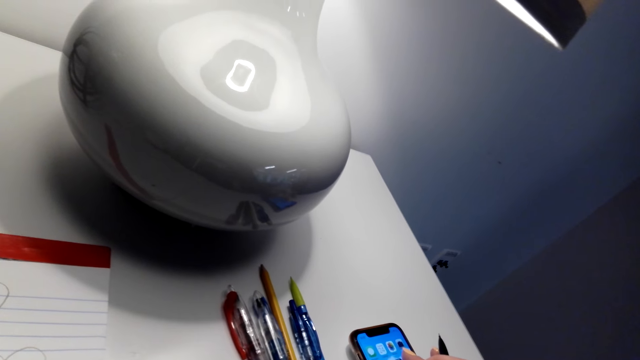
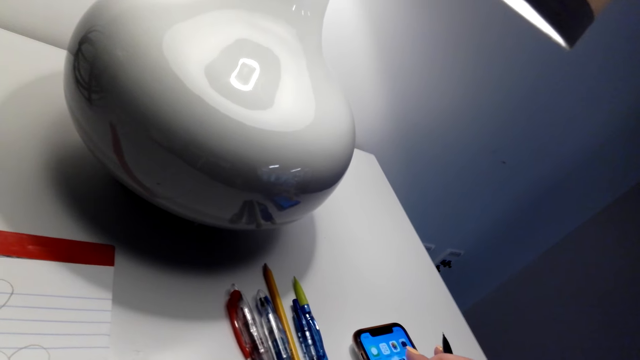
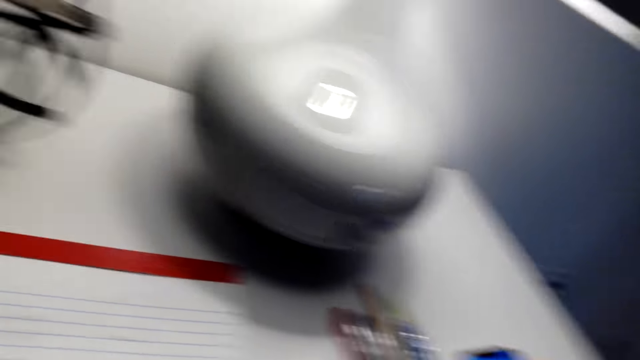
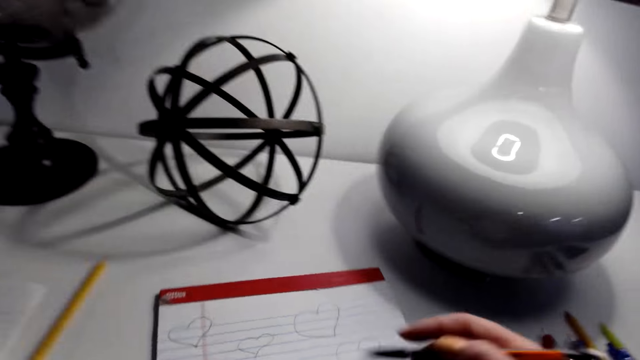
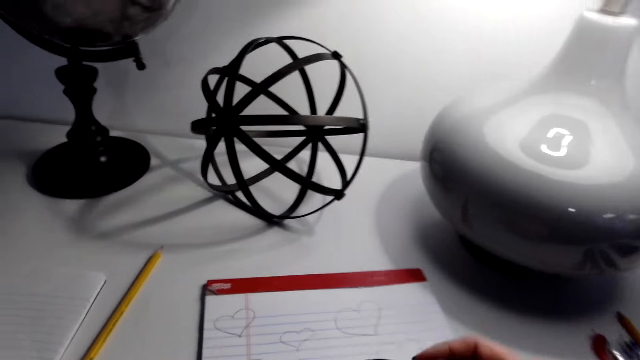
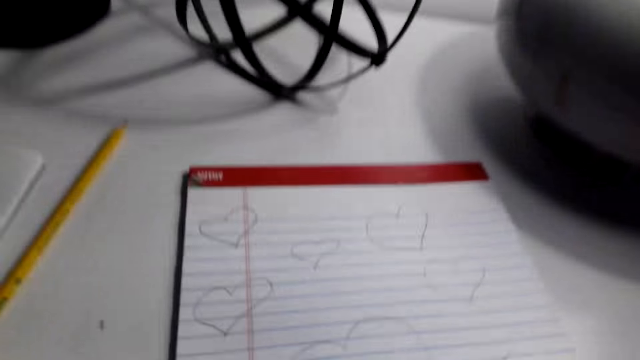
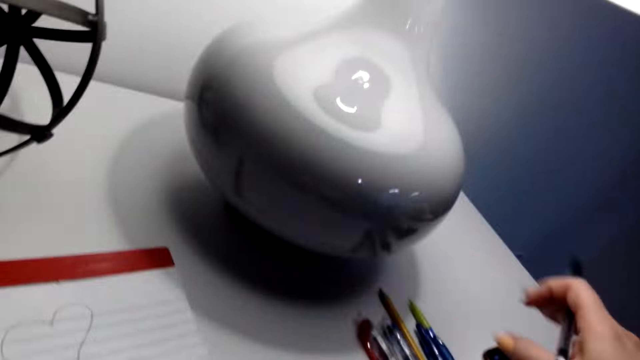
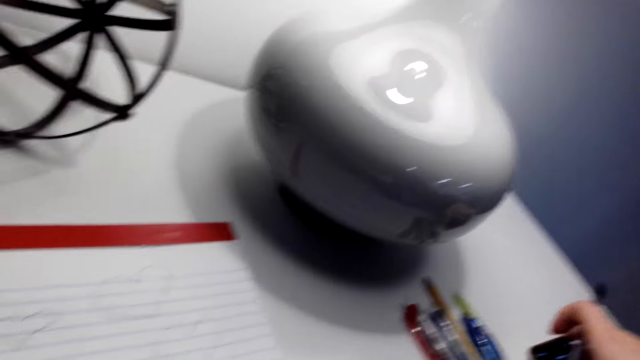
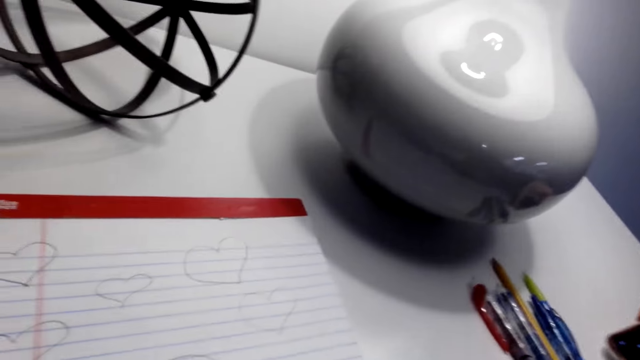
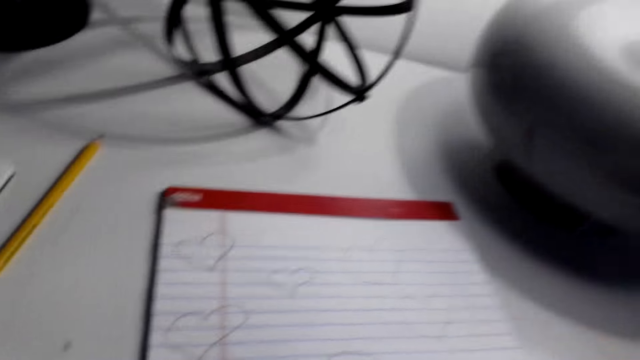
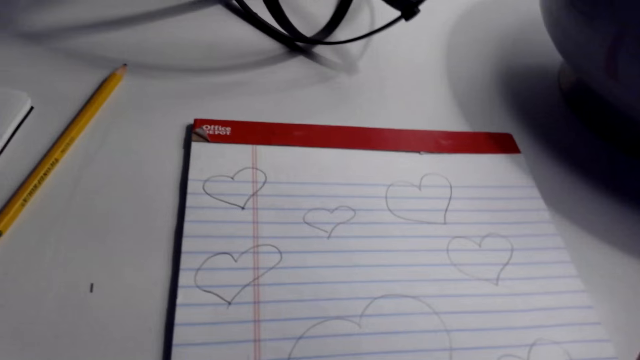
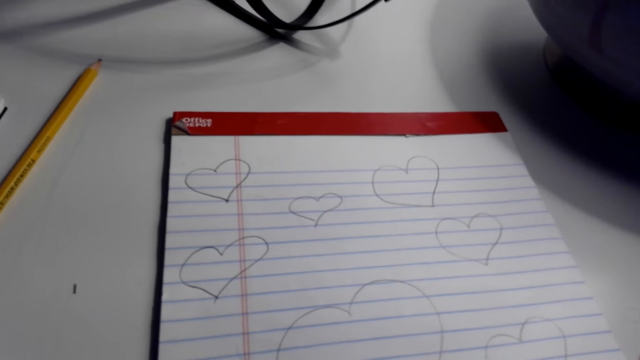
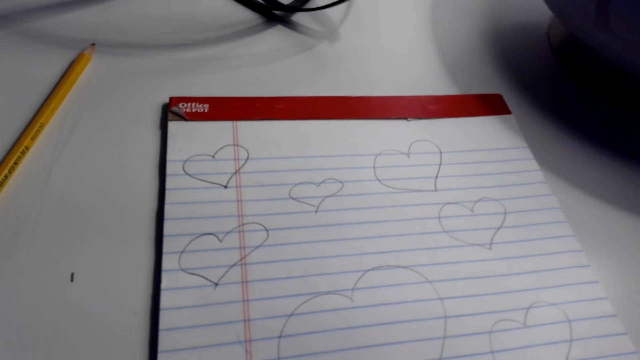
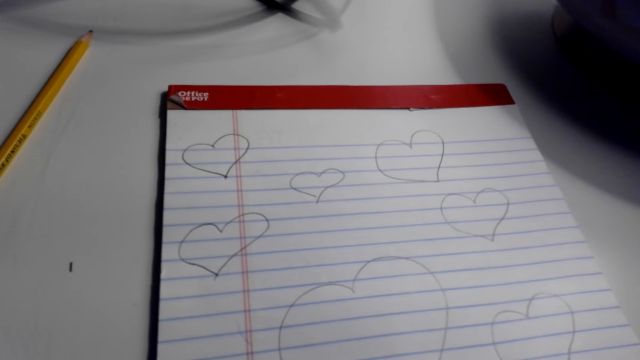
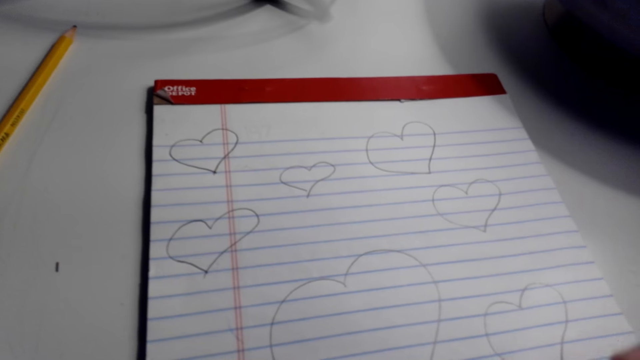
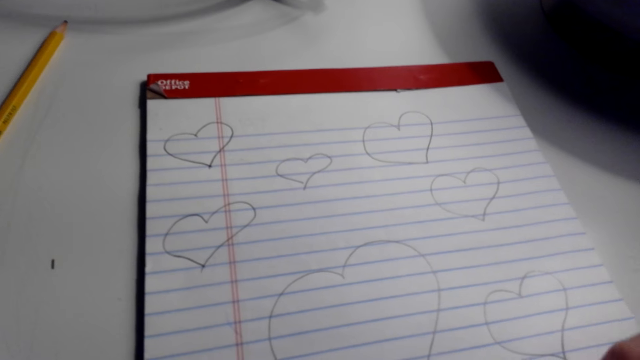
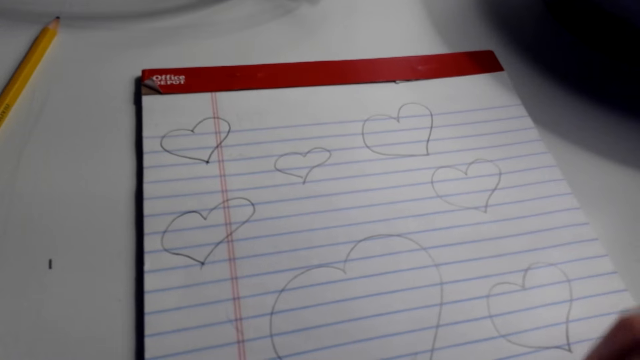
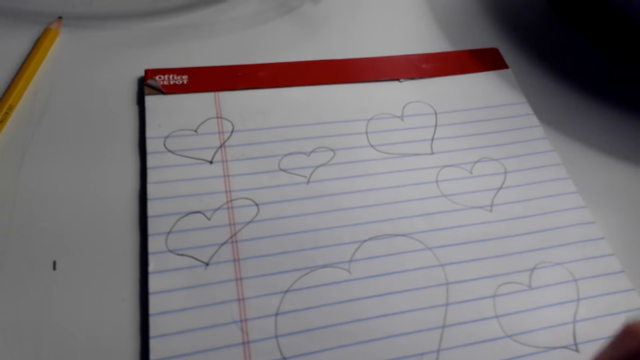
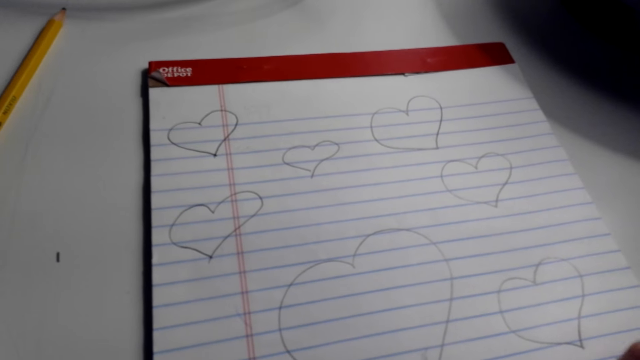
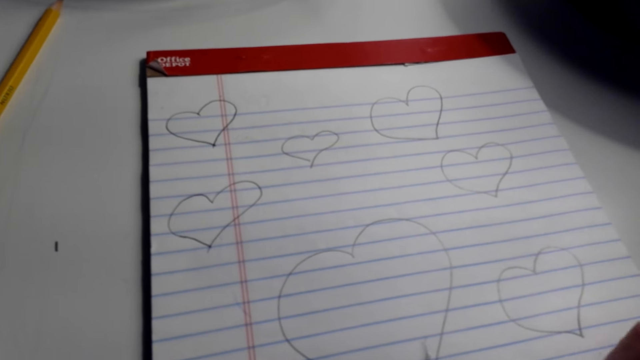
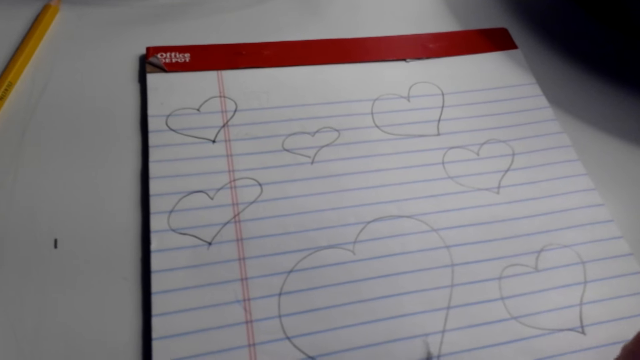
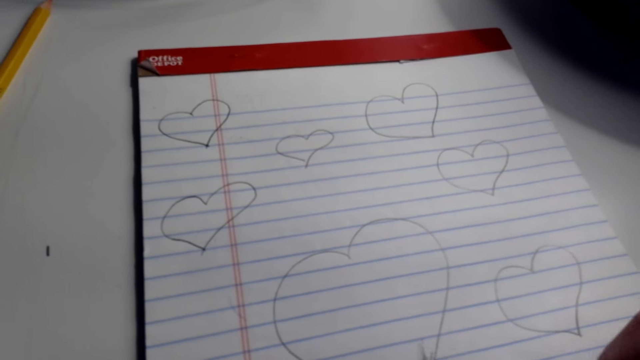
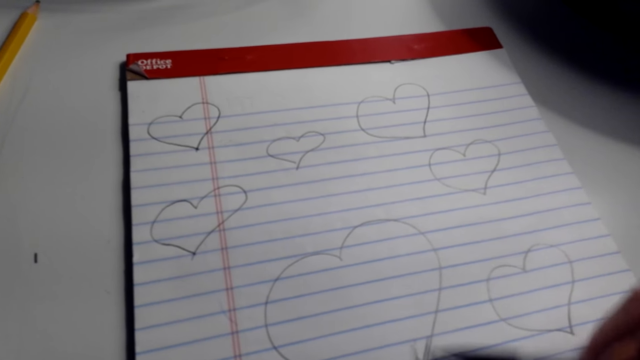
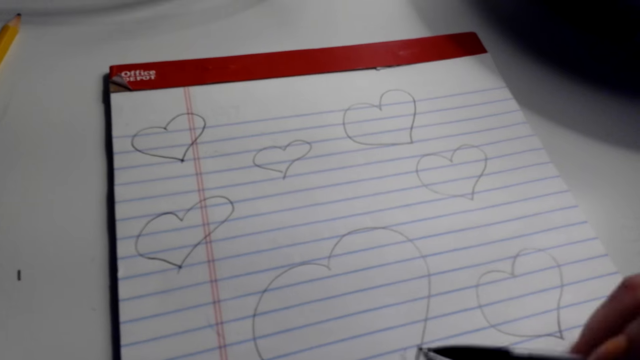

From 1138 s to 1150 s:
The camera wearer moves the book on the table. He moves his phone on the table. He paints the love shape image on the book with a pencil.

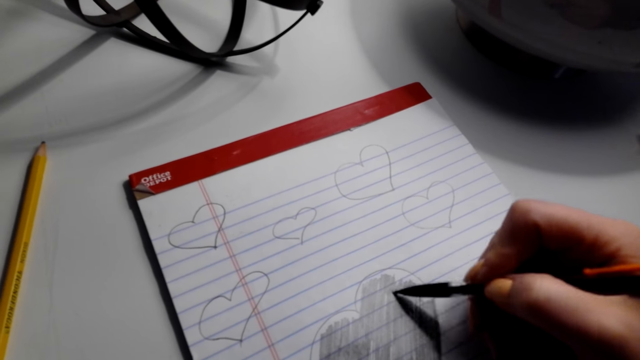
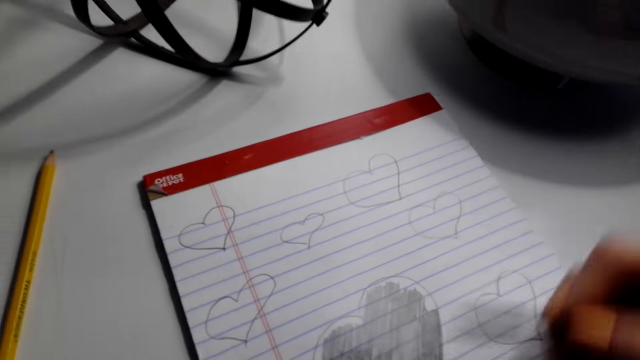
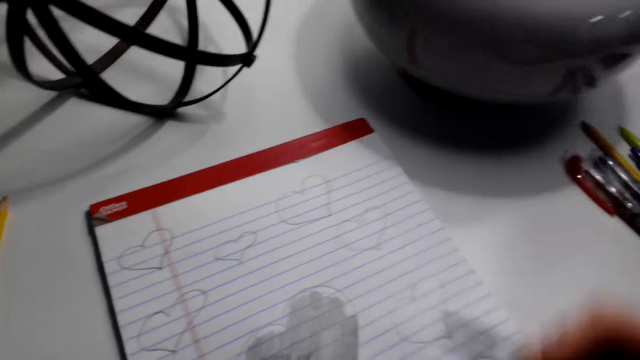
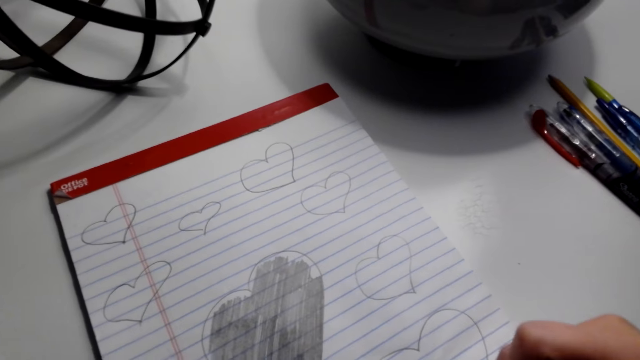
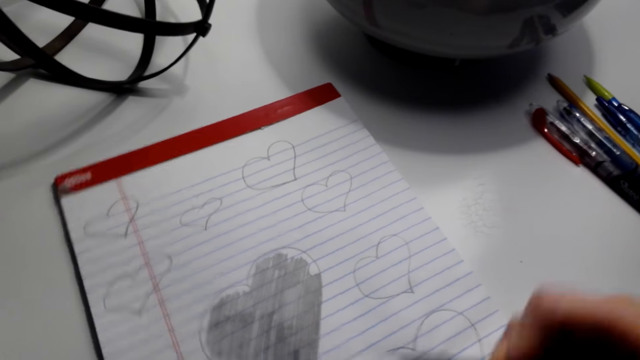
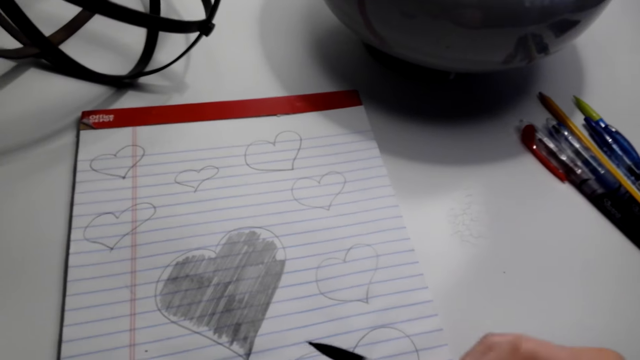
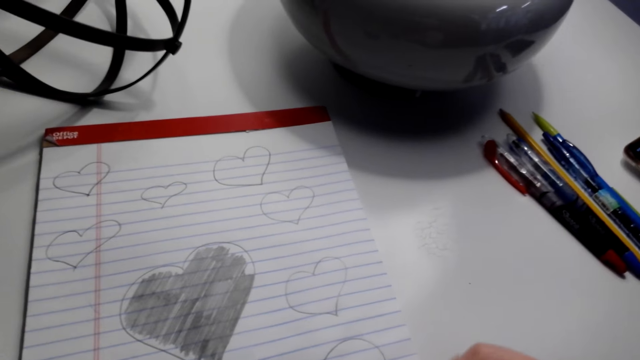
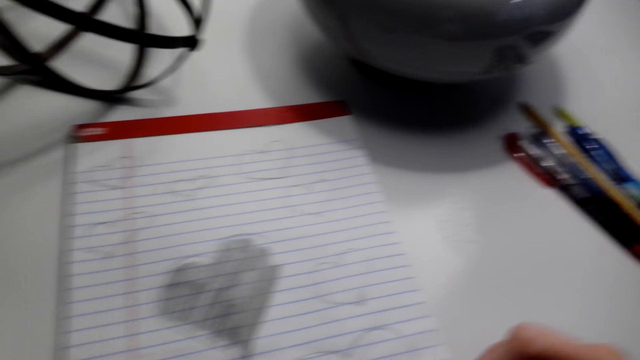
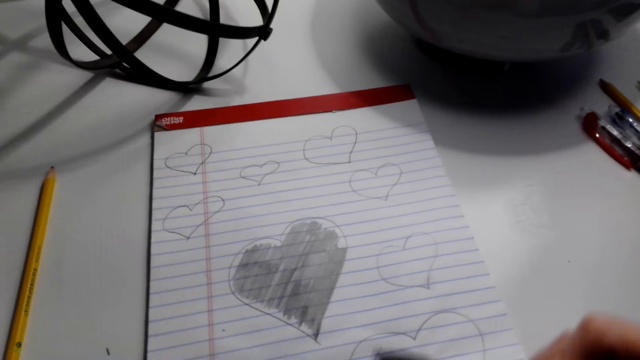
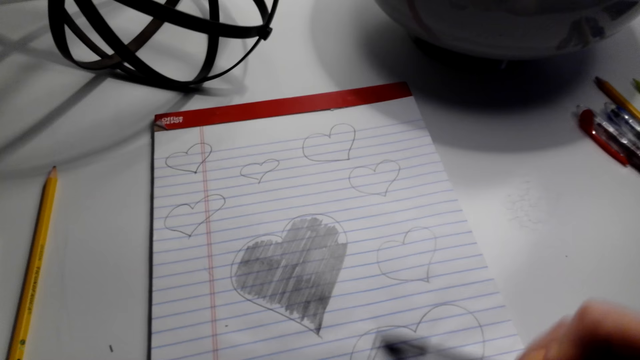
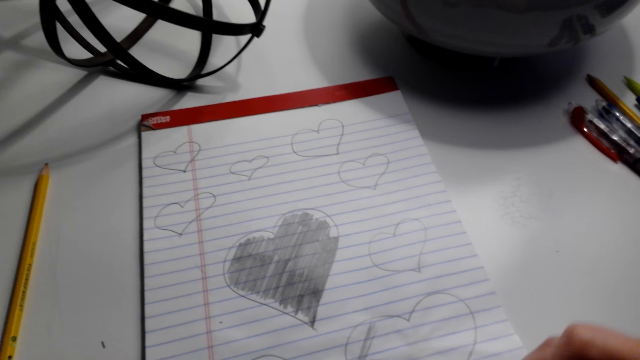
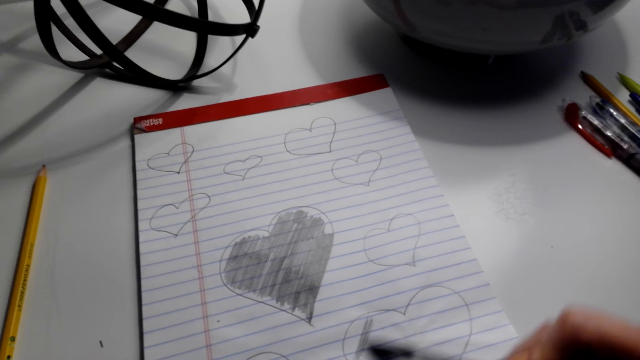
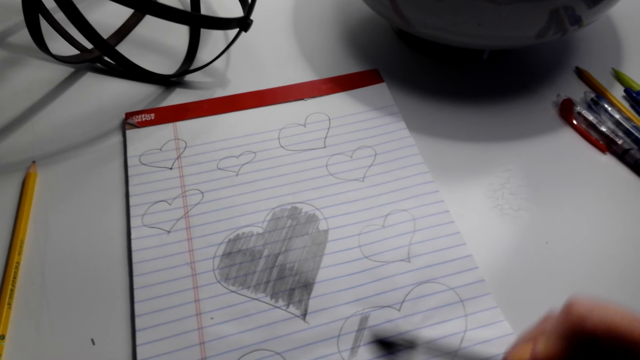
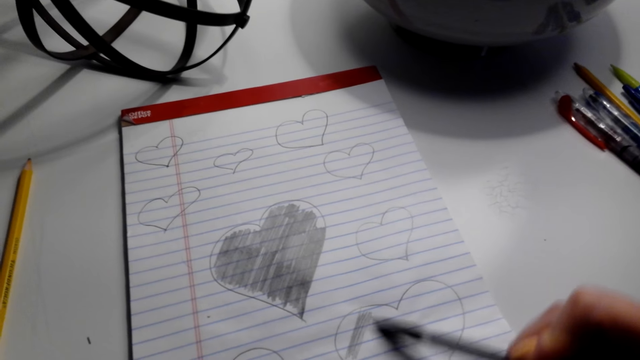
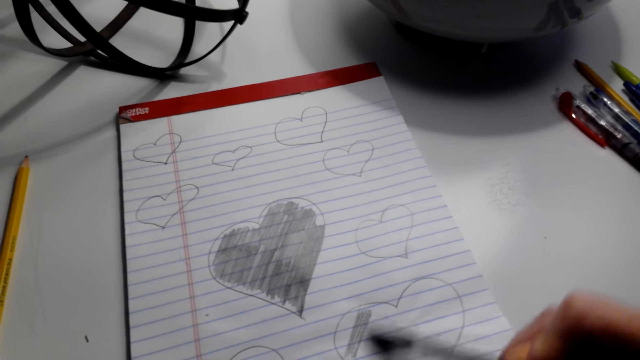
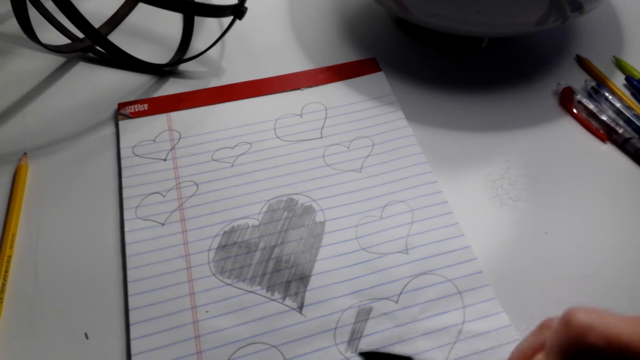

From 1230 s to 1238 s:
The camera wearer moves the book on the table. He paints the love shape image on the book with a pencil.
